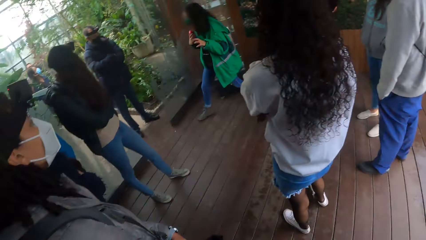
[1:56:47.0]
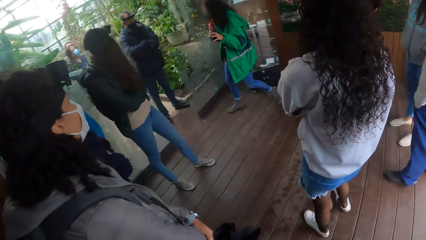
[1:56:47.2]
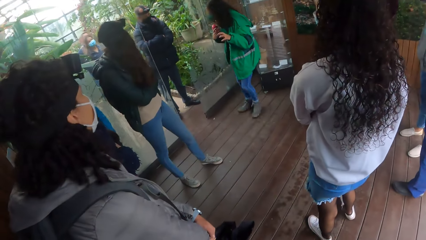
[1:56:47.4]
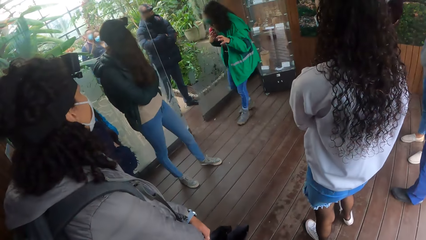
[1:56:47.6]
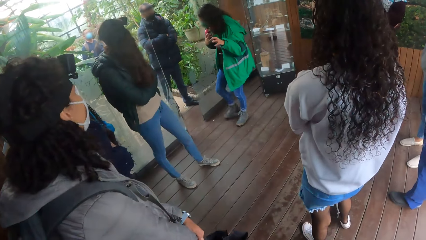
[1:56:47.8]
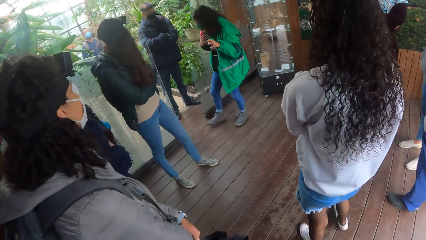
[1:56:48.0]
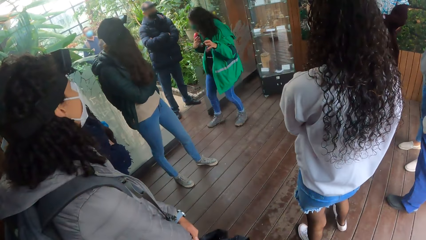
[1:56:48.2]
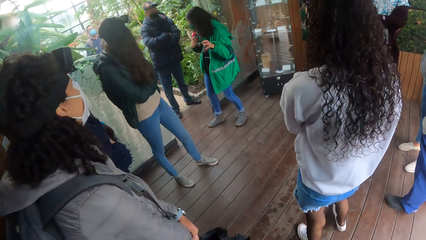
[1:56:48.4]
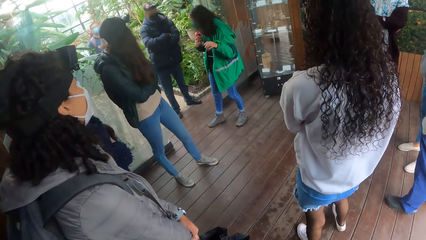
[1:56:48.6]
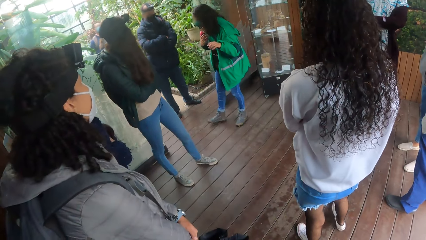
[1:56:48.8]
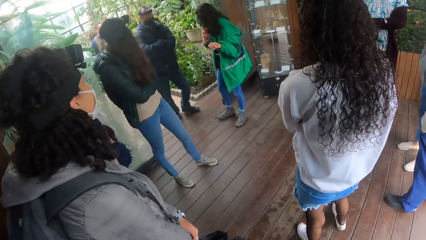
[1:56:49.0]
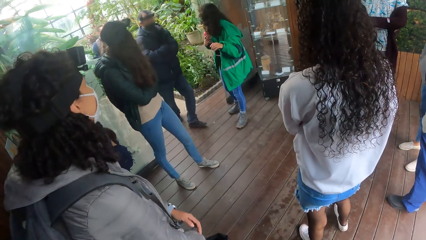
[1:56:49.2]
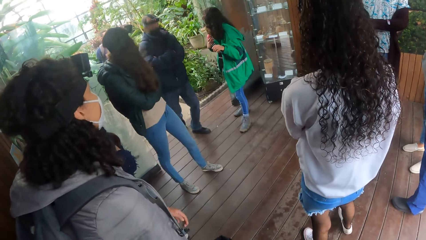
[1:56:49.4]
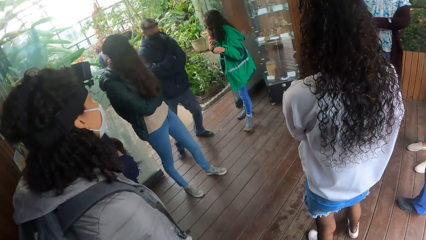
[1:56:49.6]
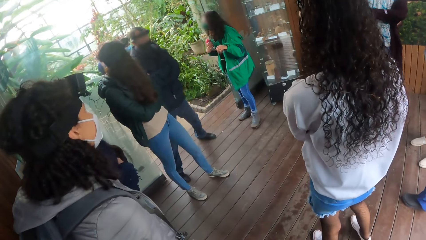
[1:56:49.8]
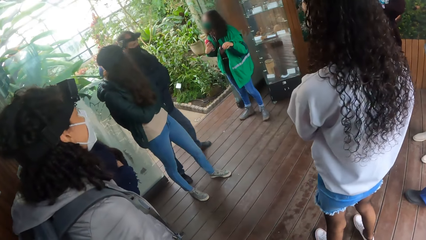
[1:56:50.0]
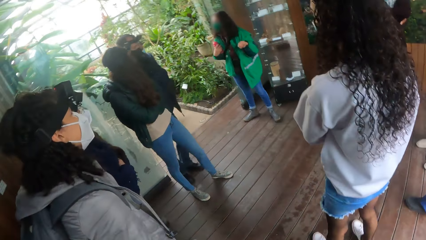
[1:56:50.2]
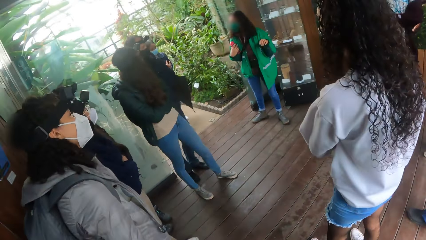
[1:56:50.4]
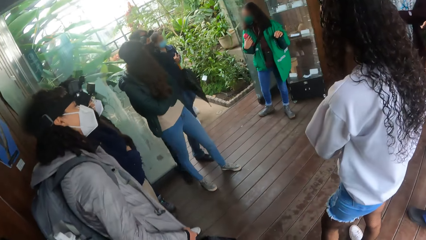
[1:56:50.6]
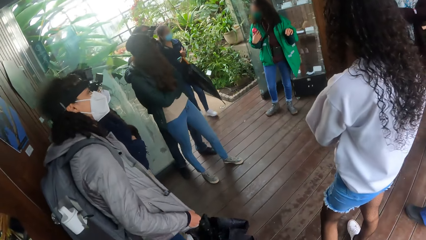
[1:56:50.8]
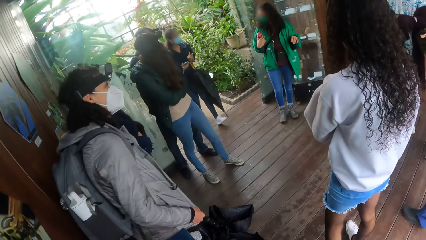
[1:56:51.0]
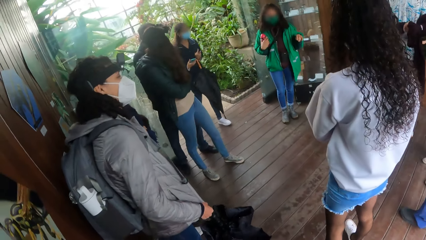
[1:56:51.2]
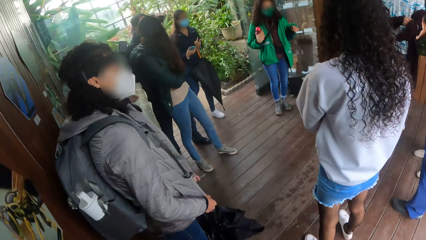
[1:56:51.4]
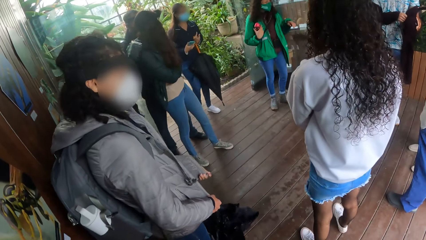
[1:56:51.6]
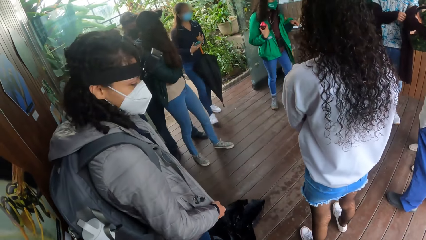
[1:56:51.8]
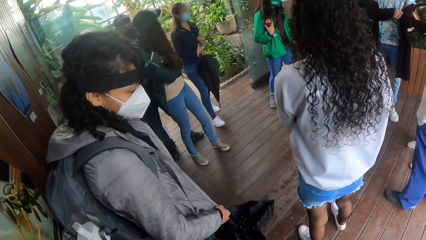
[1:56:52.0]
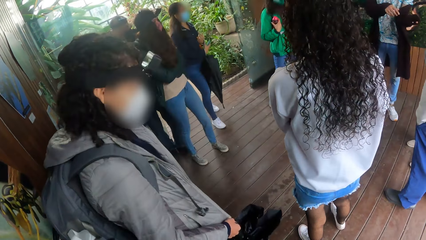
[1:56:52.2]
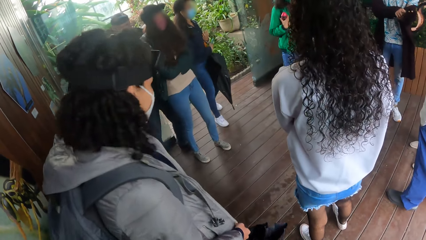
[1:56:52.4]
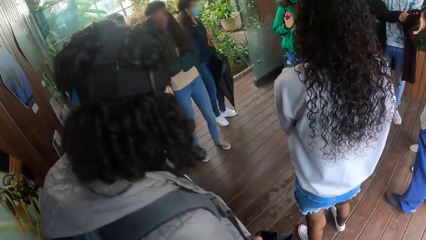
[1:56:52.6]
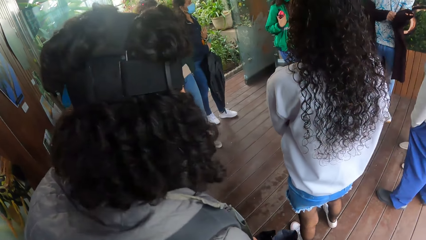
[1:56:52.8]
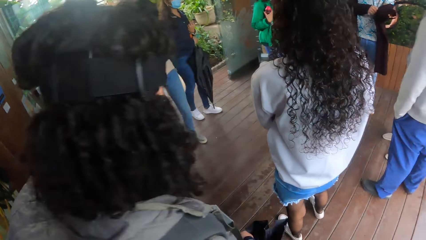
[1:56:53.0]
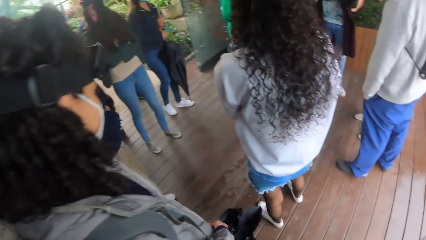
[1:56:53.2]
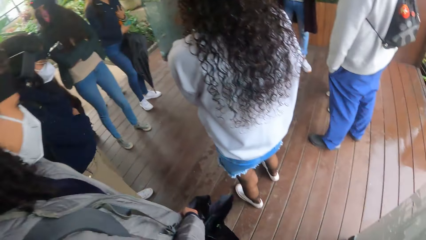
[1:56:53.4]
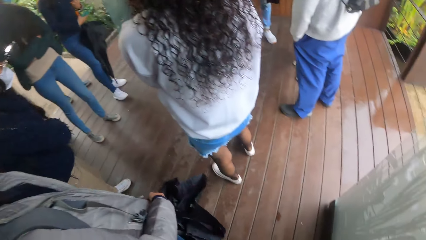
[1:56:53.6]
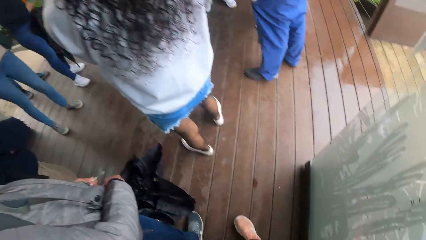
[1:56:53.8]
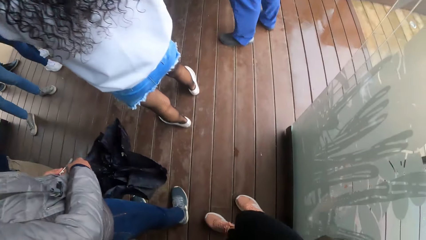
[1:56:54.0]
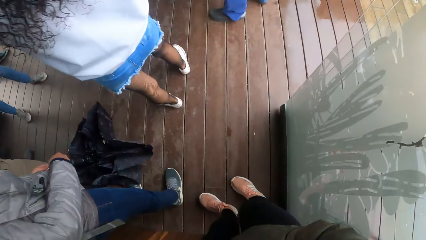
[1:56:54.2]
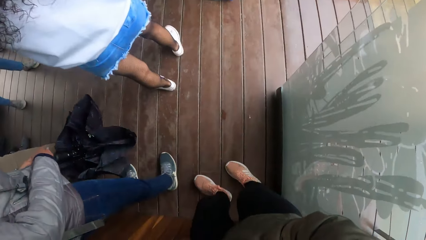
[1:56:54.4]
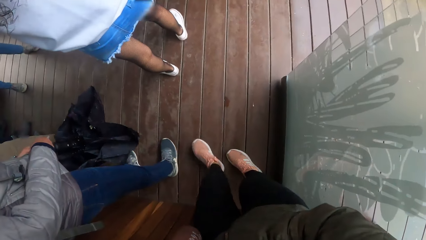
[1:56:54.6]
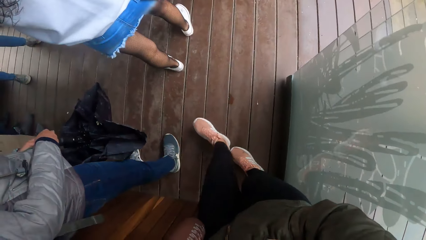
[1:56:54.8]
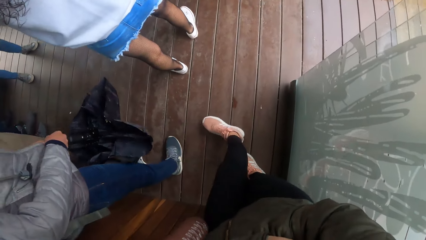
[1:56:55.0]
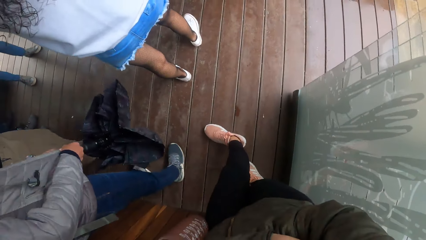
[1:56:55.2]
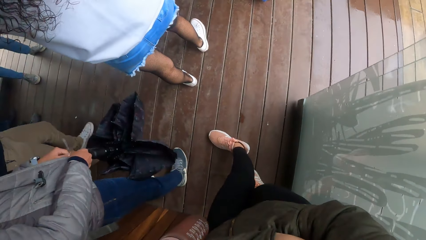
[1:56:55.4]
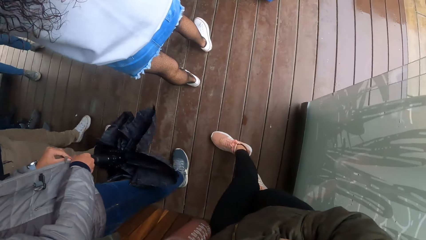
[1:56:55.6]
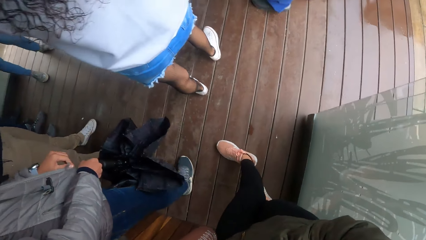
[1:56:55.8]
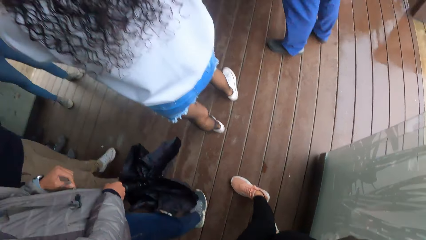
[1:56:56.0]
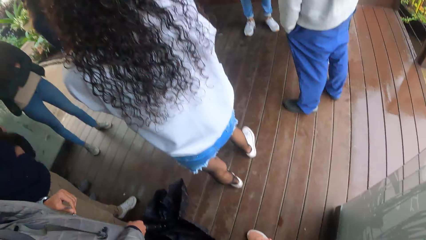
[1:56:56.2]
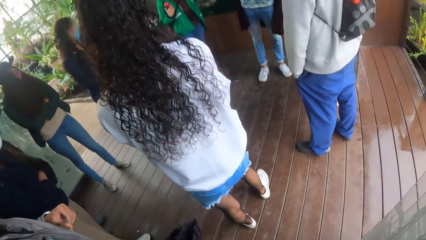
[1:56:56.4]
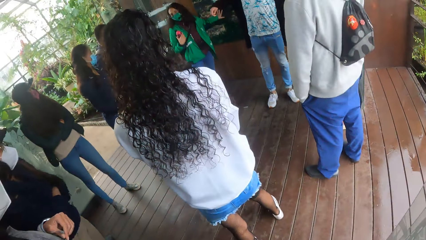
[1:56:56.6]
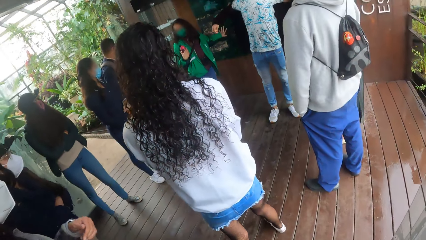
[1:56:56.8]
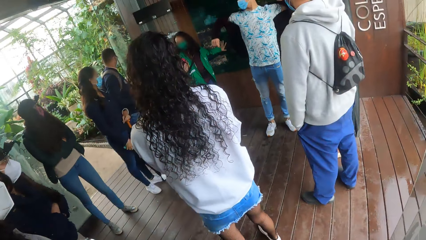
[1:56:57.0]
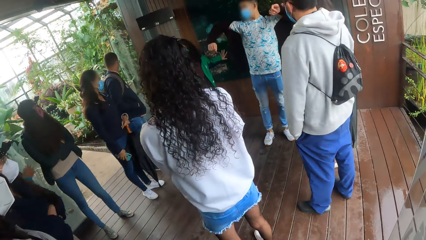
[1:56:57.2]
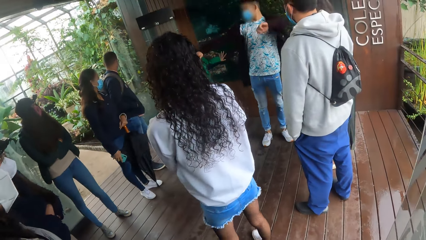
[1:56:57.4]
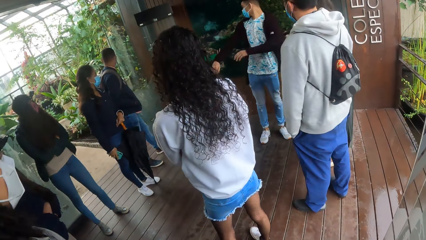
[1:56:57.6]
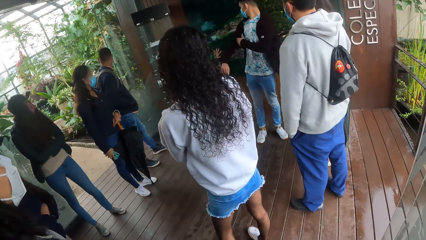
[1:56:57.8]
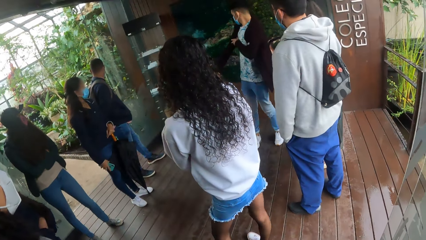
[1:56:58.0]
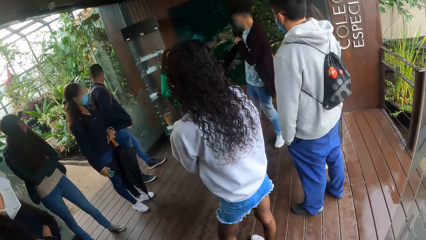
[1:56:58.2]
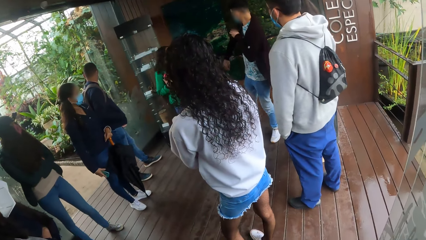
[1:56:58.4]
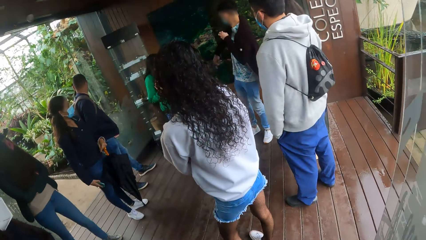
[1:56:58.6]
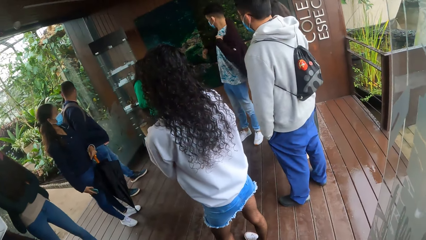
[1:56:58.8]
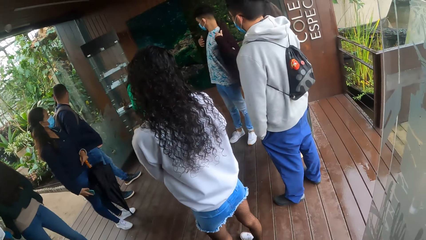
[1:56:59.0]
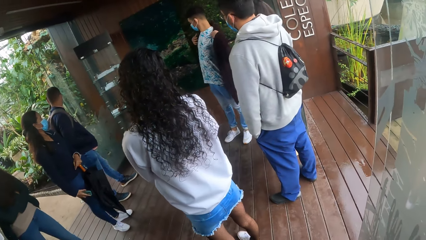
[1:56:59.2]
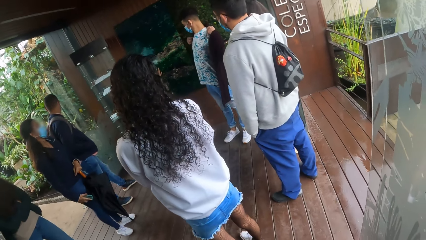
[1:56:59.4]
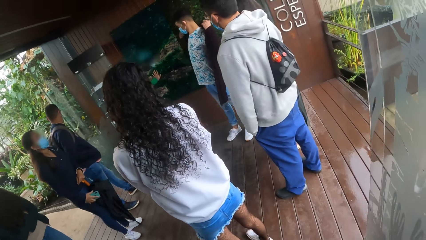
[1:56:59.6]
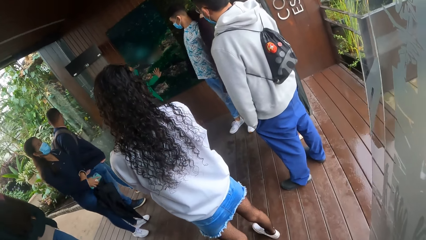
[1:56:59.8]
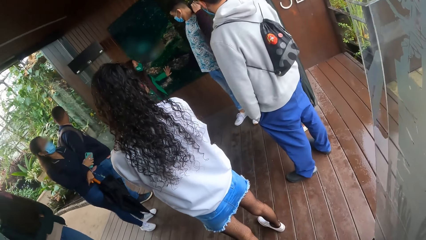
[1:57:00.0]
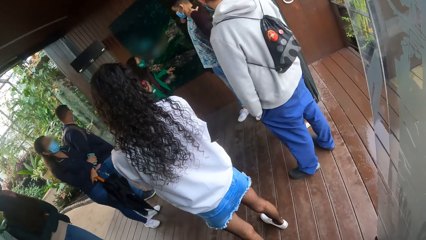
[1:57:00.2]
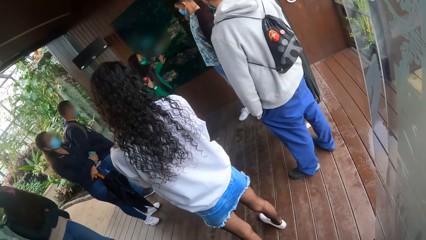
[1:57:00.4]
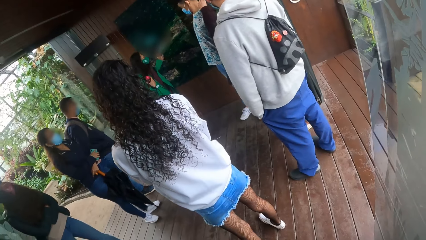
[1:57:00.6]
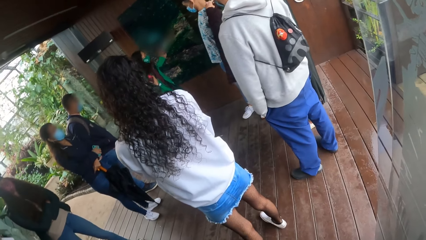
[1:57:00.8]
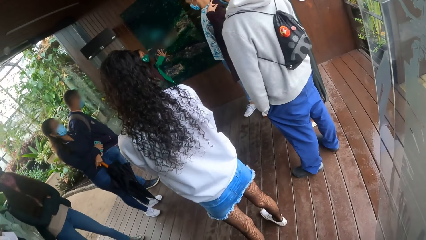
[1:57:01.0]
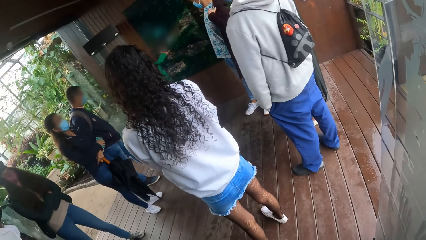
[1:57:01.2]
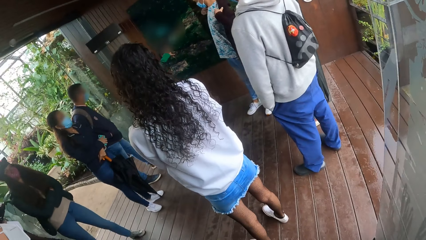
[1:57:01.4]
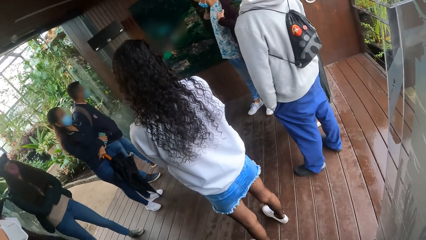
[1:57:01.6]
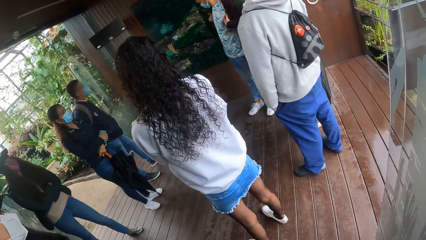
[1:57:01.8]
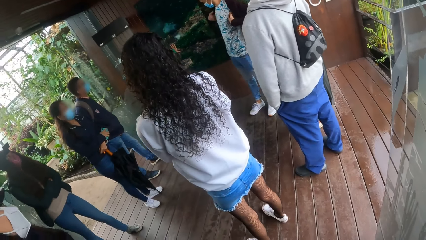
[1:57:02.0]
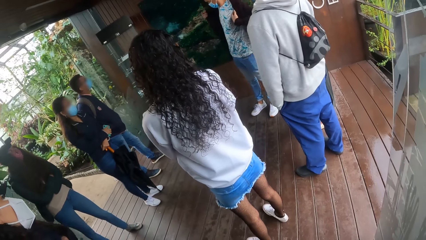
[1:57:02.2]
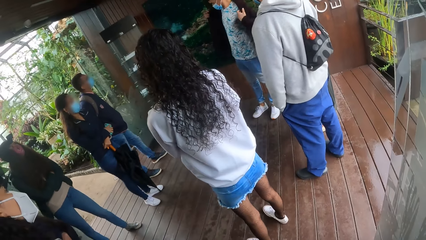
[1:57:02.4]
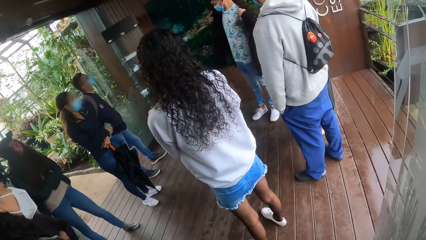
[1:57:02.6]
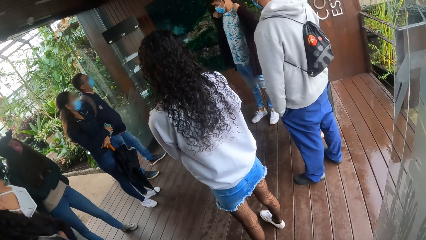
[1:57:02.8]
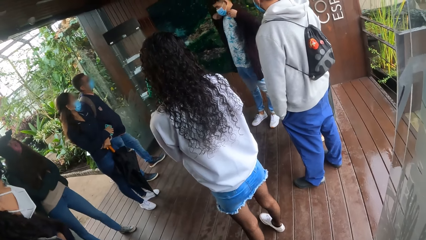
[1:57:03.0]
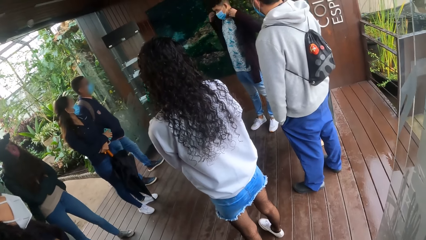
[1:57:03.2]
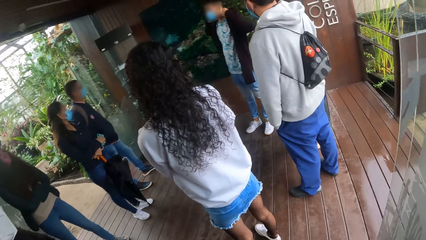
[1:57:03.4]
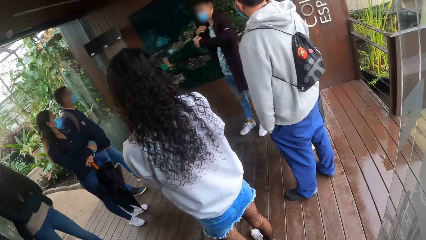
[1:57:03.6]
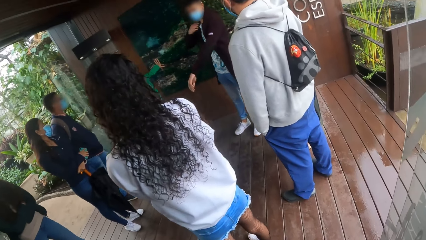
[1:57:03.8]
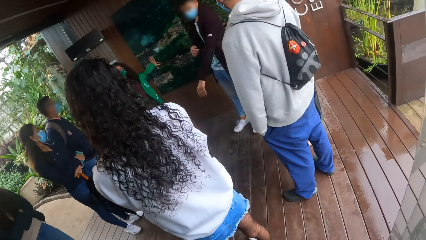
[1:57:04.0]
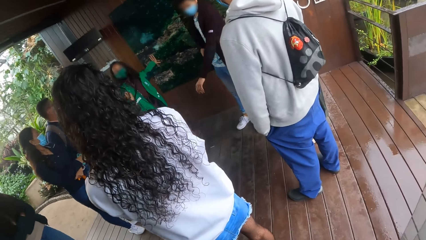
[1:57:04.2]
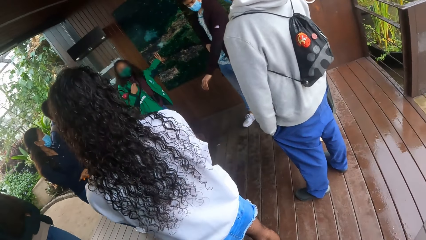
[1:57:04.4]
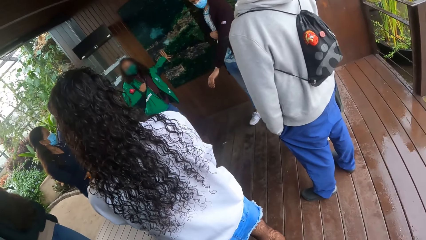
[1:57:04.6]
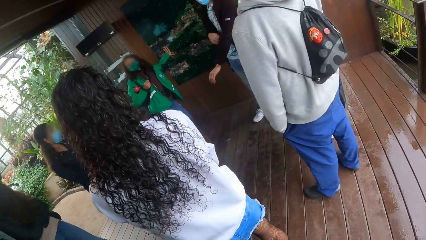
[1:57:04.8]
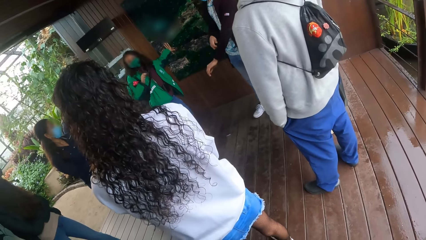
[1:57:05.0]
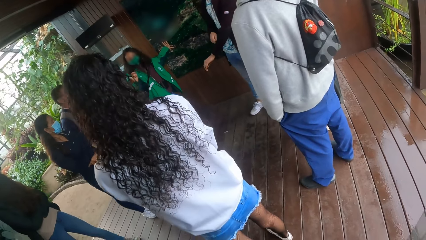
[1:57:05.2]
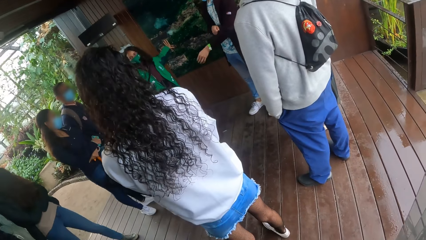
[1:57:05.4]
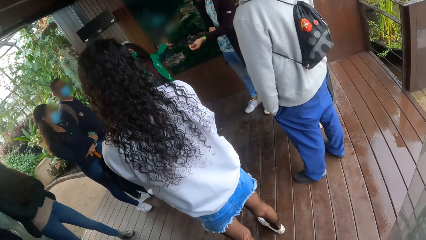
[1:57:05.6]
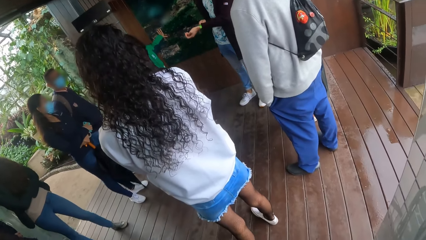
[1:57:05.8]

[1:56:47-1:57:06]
A person walks around the building. The person opens a door of a room. Another person enters in the room. Another person walks in the room with an umbrella. The camera wearer looks around the room. Another person closes a jacket's zip. The first person gestures.
